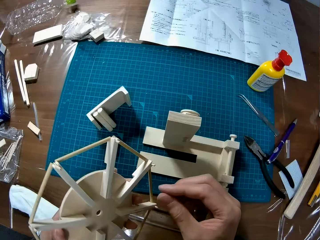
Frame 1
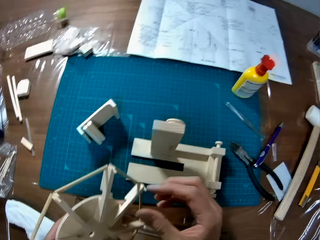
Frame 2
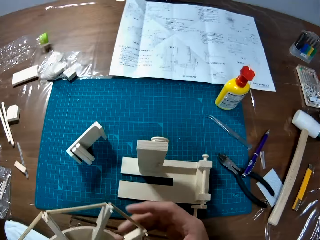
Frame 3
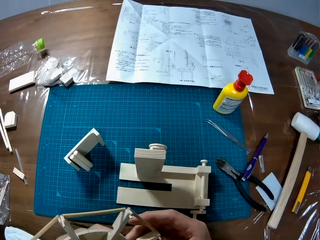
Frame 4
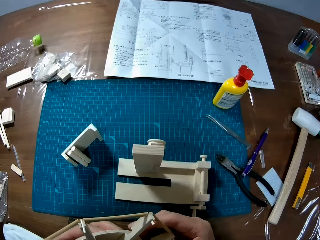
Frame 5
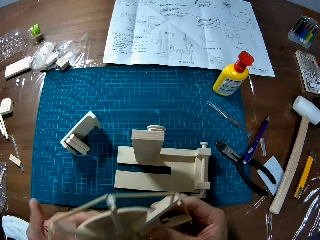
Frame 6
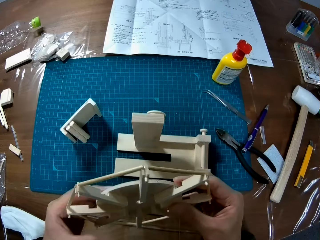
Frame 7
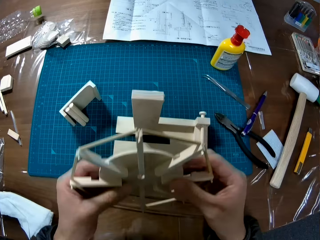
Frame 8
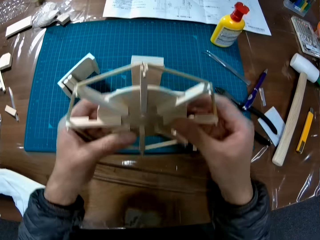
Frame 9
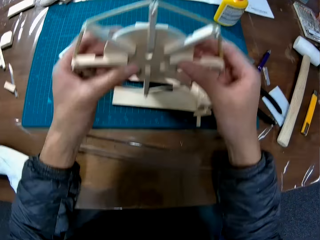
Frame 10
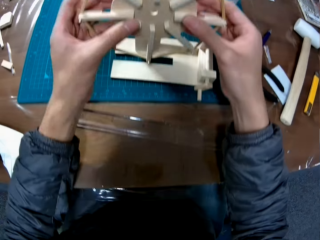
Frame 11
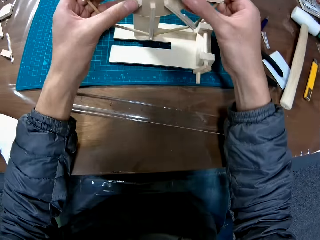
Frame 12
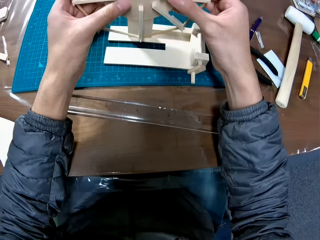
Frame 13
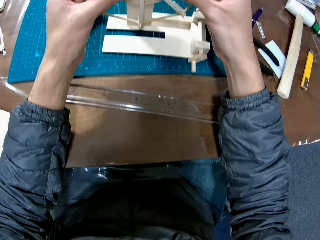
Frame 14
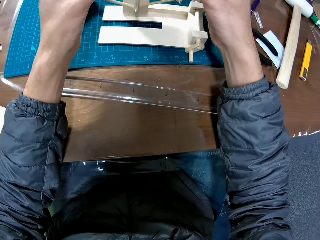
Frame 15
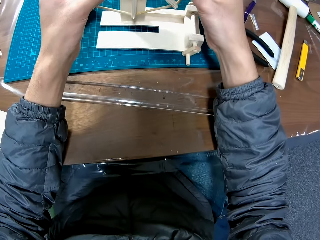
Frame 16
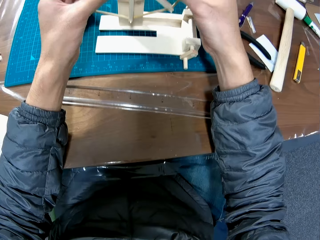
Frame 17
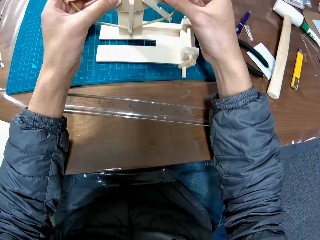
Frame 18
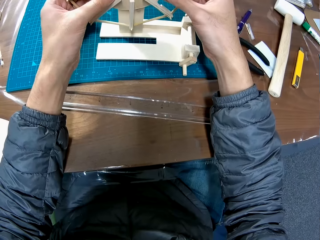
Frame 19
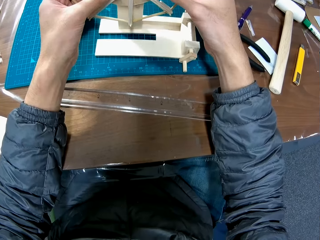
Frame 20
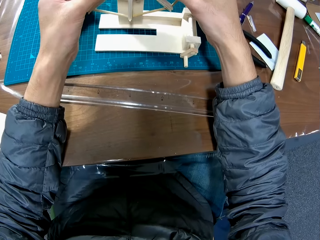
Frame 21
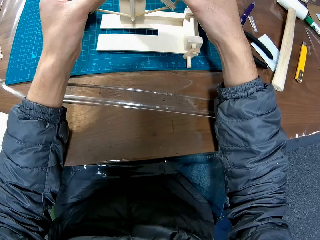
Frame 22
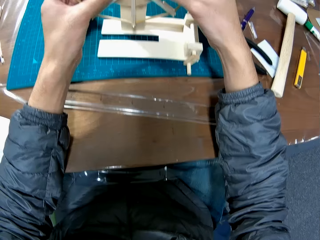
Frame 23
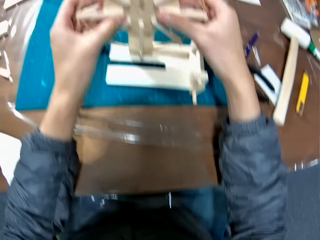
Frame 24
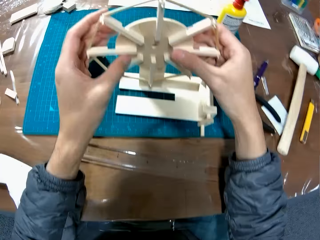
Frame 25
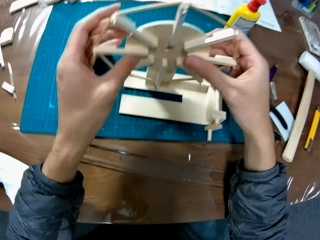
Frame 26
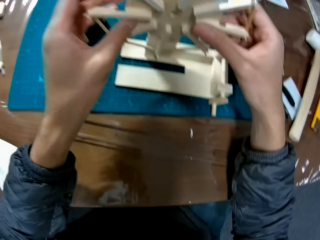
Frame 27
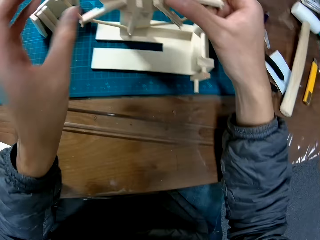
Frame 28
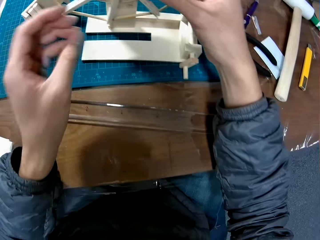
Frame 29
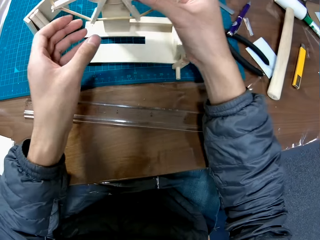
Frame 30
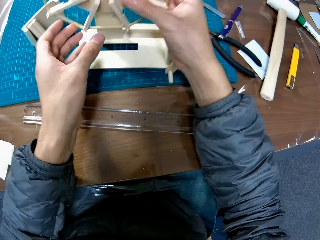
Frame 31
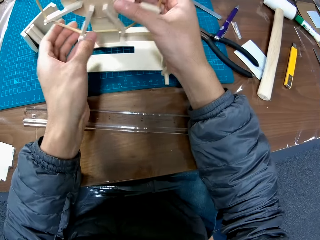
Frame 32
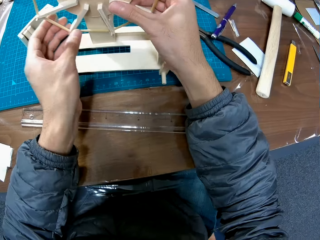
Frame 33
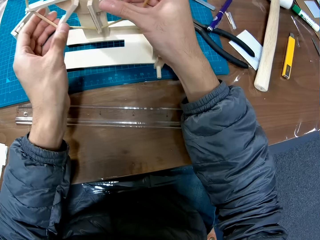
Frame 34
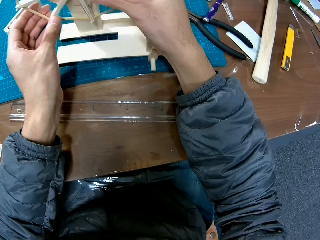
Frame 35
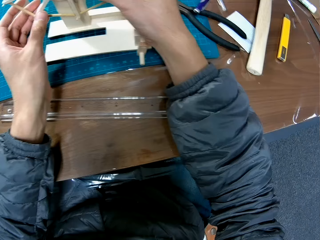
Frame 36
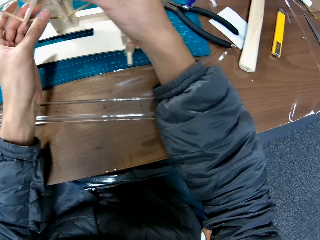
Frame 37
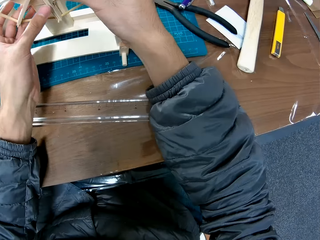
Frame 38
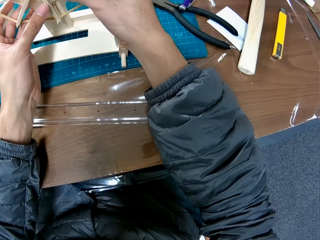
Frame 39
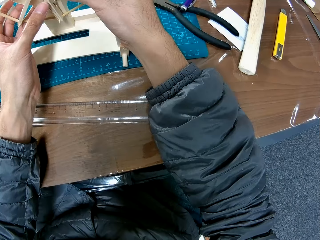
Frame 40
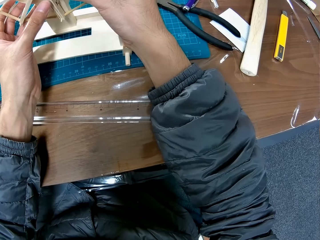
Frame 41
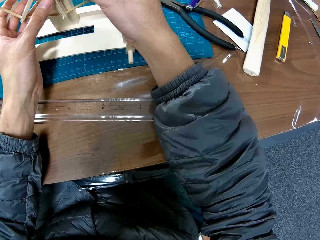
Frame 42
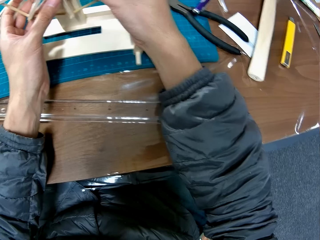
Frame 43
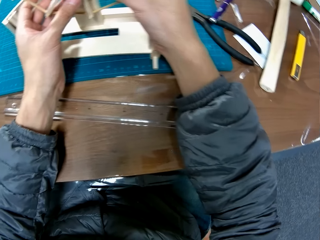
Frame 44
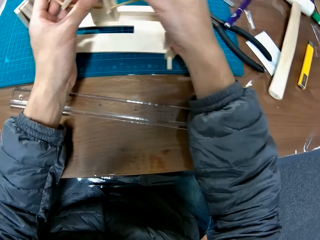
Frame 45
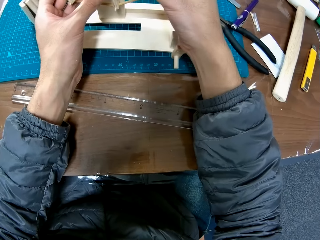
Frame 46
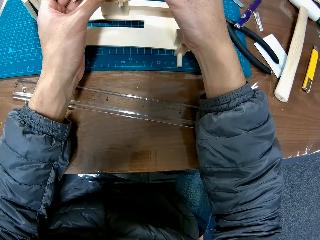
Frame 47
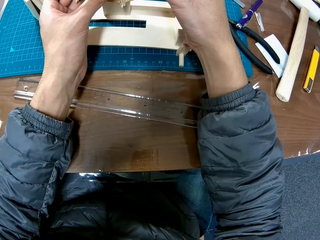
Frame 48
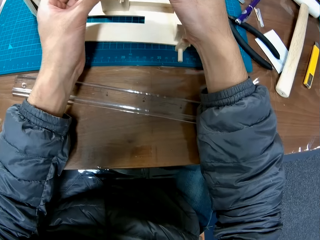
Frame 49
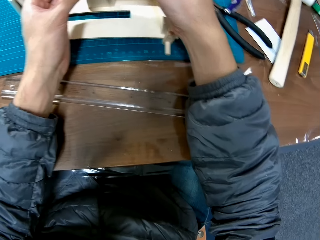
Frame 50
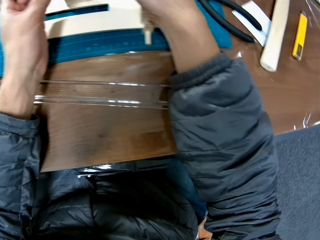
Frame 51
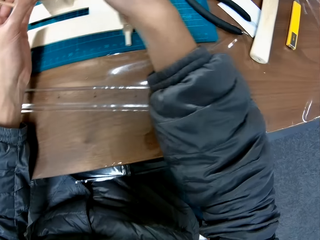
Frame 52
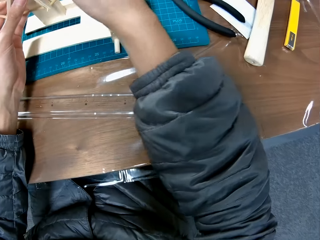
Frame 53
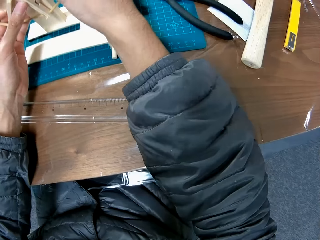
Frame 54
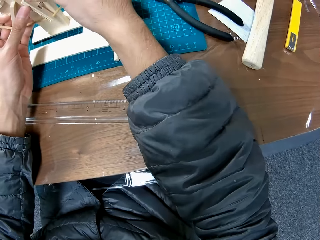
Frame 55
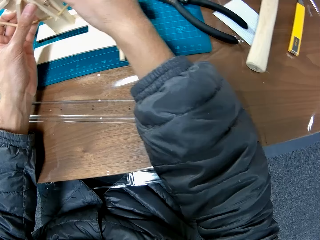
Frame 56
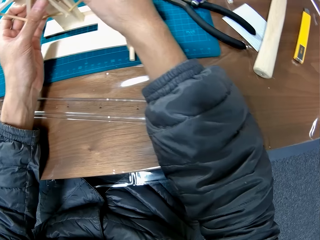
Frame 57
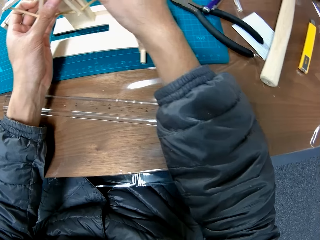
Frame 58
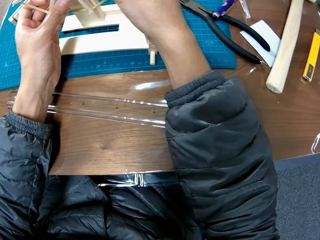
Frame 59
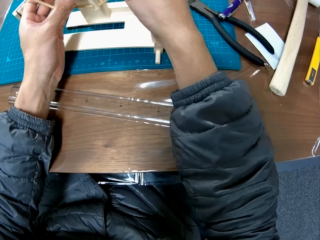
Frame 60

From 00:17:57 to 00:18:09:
The camera wearer holds the wooden craft part. They assemble the wooden model on the table.

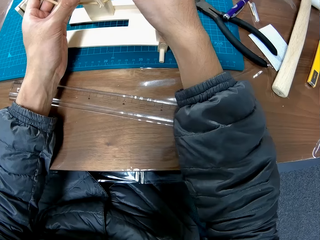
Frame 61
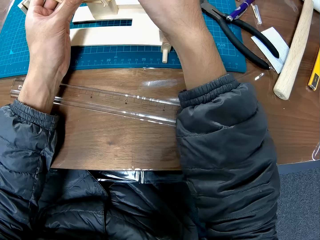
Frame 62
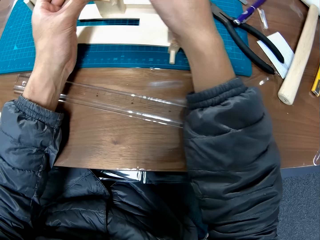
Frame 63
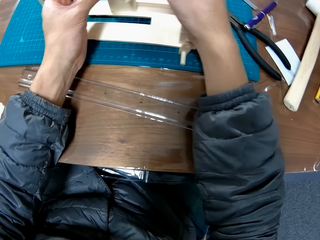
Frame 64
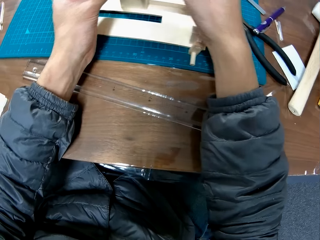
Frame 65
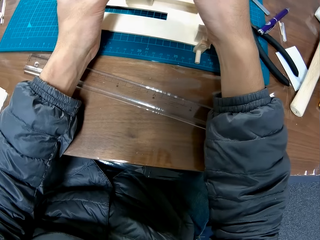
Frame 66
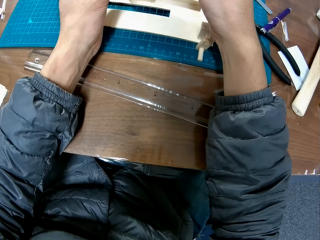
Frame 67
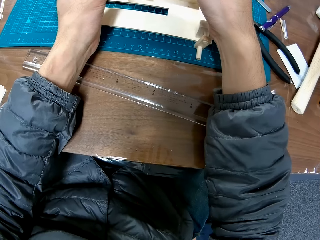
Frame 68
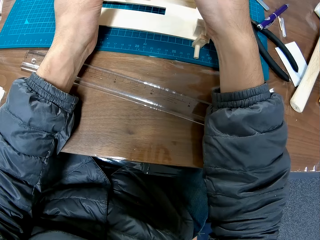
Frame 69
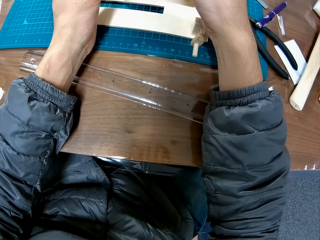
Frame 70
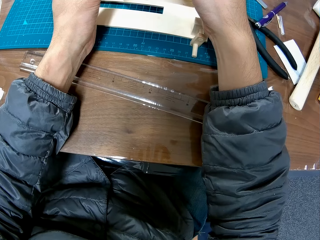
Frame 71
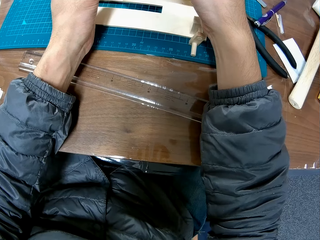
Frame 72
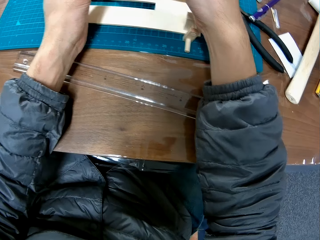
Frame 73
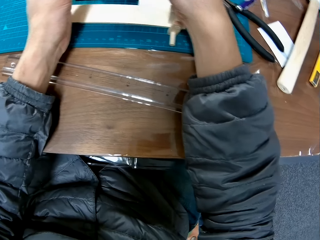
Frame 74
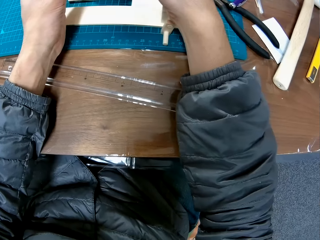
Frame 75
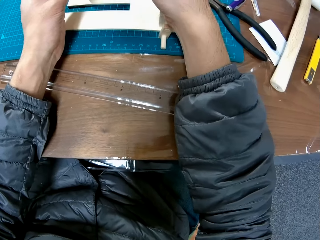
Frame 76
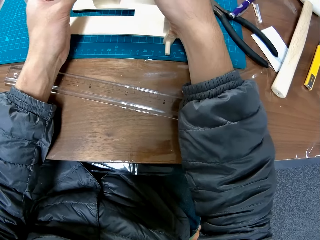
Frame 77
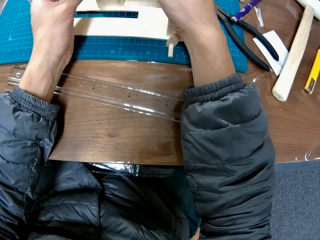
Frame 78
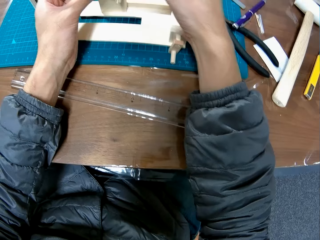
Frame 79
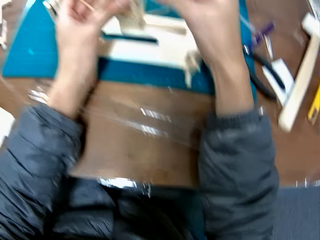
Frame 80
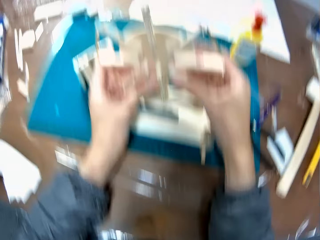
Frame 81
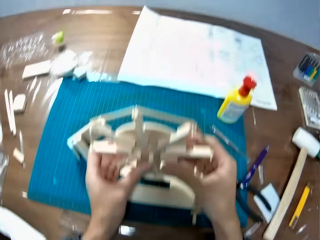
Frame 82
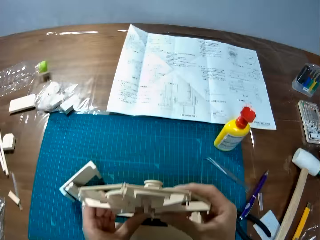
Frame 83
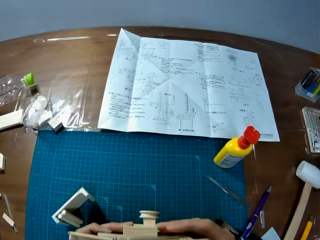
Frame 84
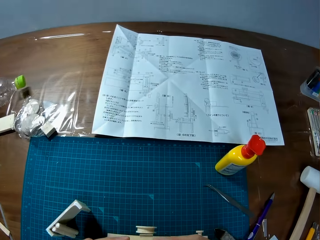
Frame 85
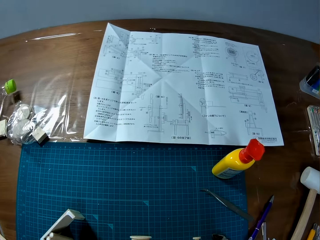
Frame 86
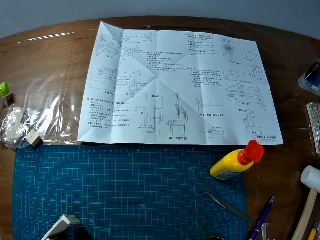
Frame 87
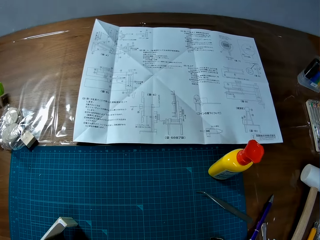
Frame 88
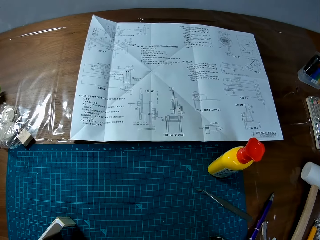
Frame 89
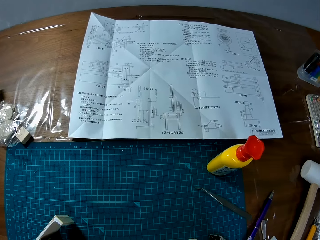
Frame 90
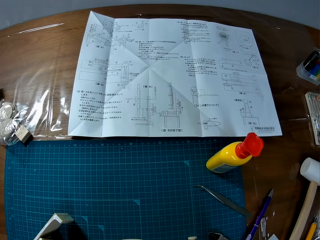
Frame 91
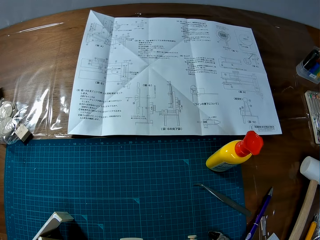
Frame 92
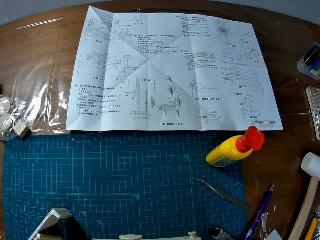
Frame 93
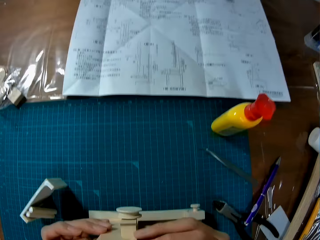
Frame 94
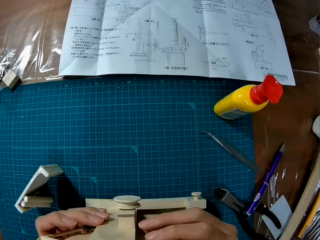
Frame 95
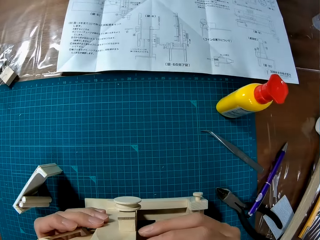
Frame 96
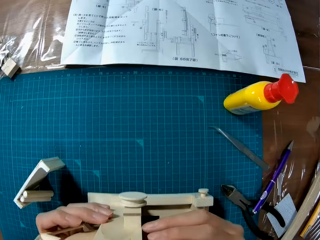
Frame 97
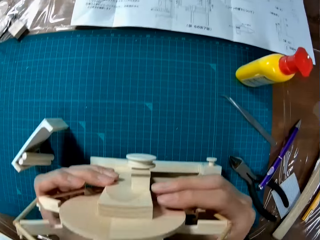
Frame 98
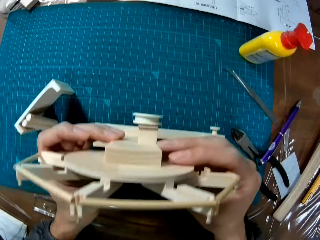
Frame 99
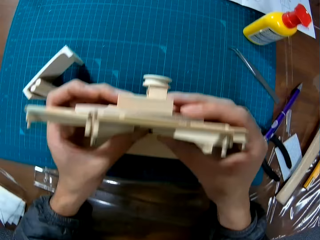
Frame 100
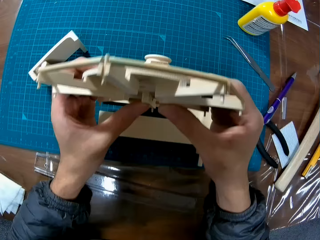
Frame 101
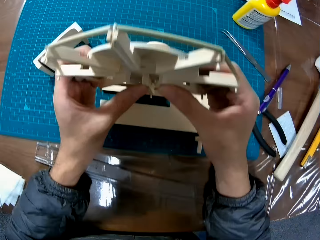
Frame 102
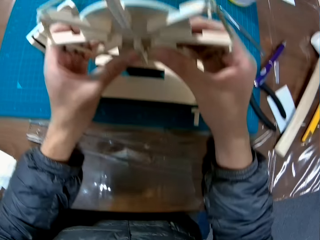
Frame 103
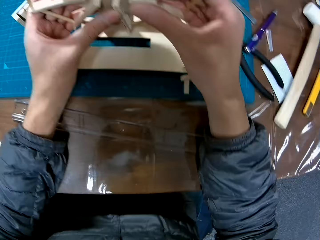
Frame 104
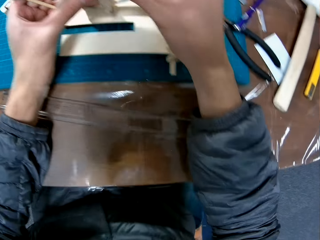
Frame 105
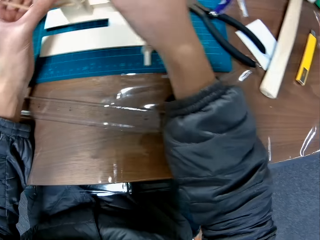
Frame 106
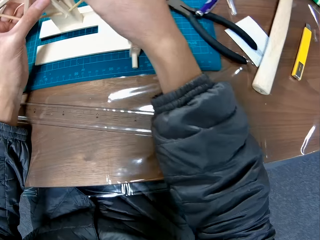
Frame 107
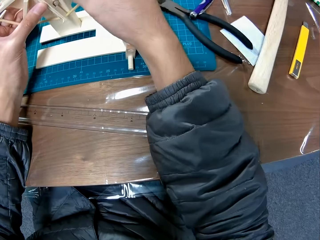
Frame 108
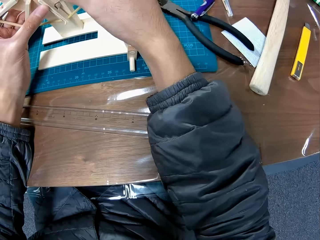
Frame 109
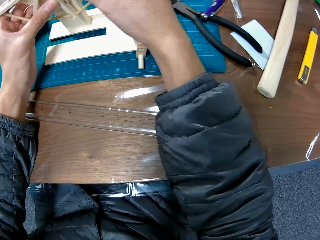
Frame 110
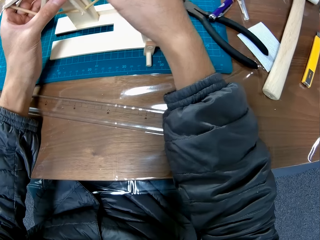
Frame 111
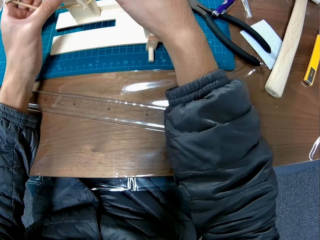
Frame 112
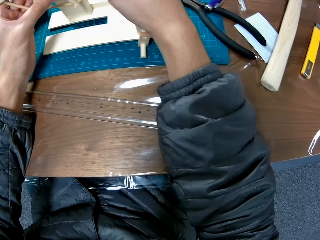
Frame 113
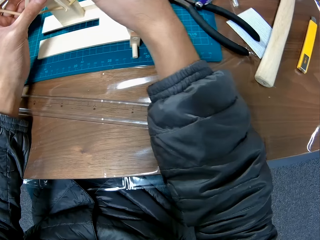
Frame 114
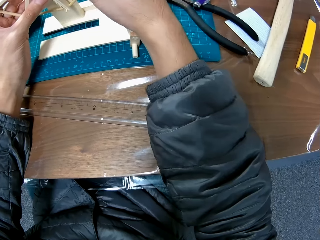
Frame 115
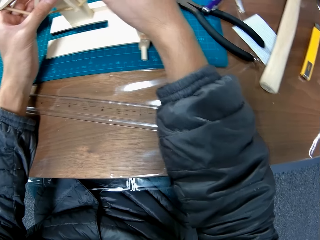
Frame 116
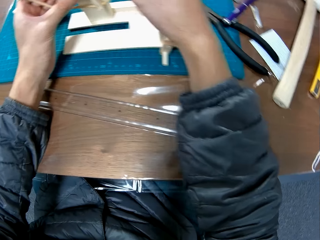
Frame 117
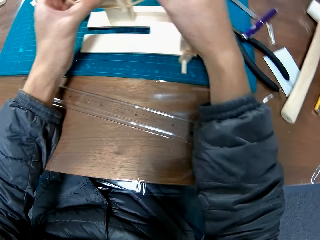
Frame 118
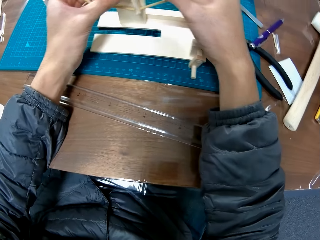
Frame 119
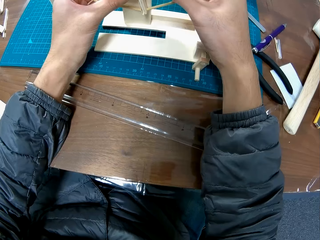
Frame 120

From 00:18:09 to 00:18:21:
The camera wearer stands on the floor. They look at the wheel model.
